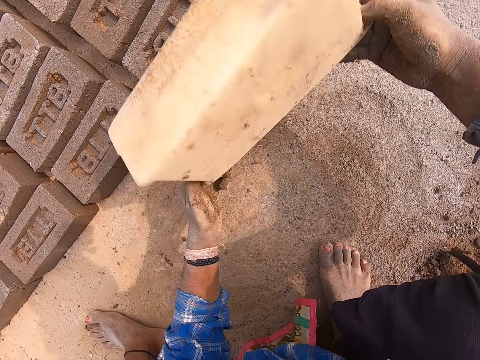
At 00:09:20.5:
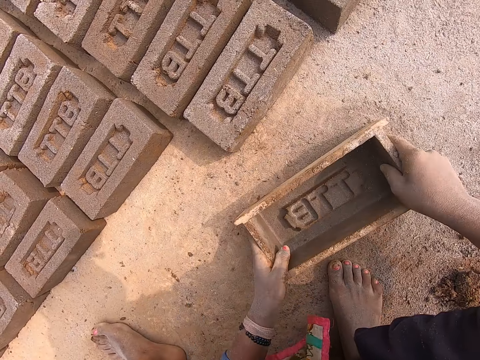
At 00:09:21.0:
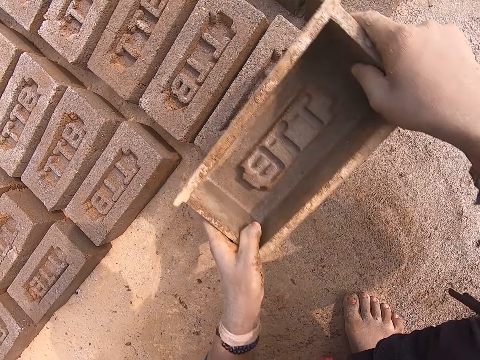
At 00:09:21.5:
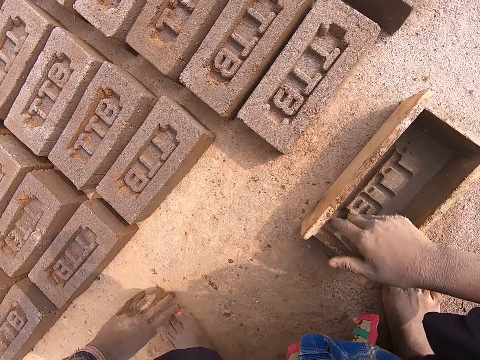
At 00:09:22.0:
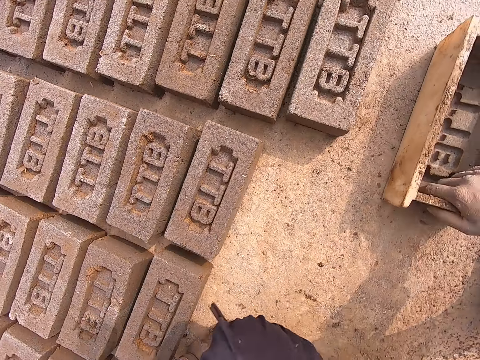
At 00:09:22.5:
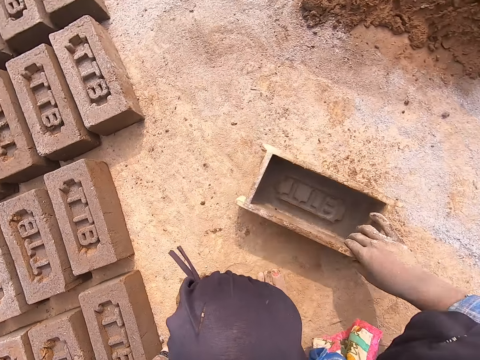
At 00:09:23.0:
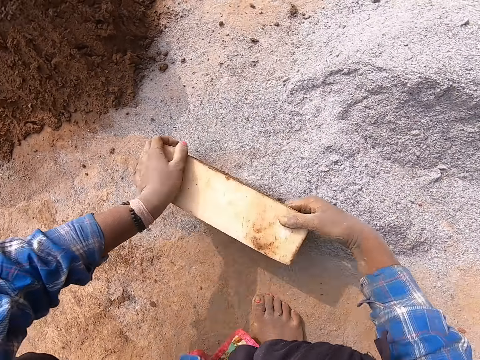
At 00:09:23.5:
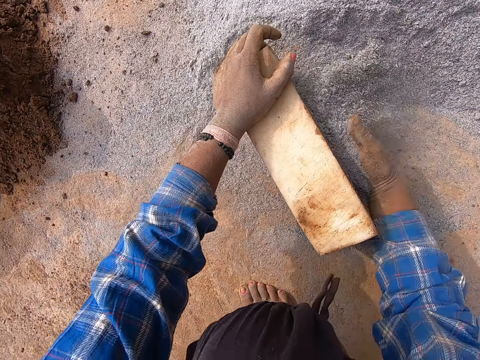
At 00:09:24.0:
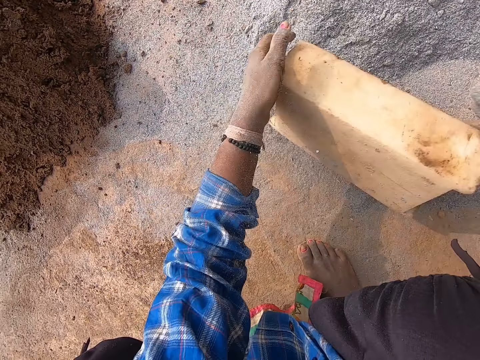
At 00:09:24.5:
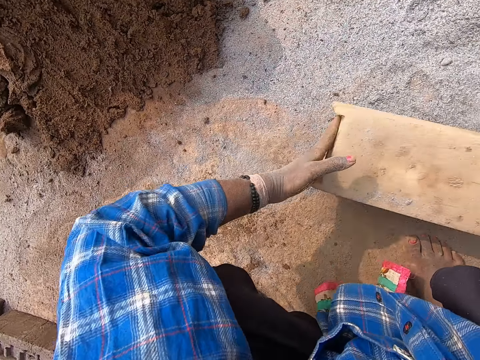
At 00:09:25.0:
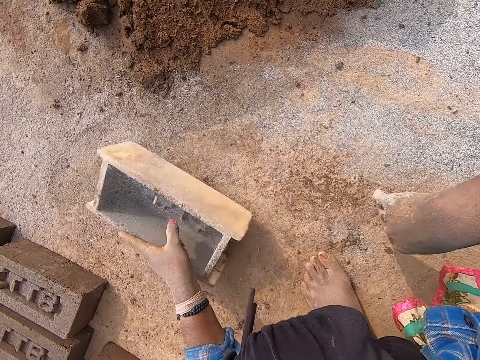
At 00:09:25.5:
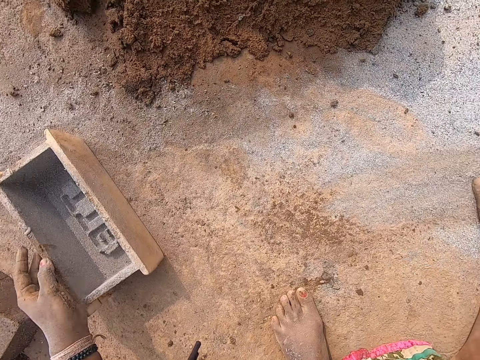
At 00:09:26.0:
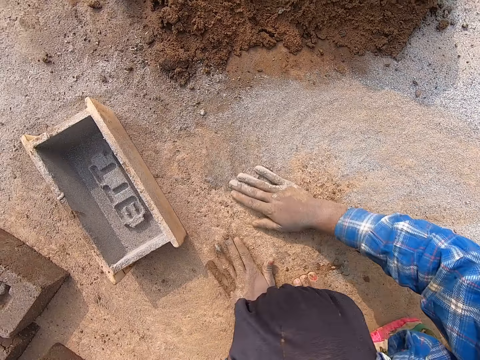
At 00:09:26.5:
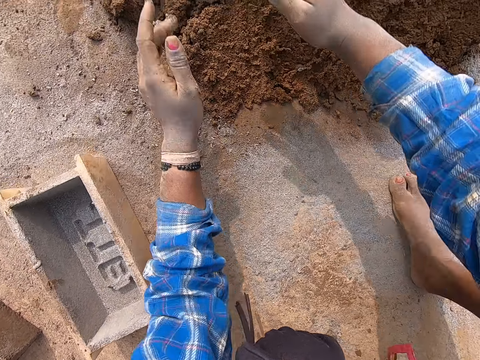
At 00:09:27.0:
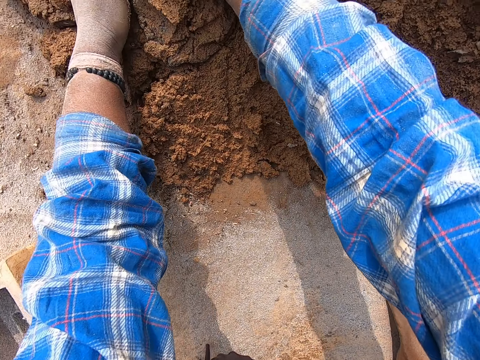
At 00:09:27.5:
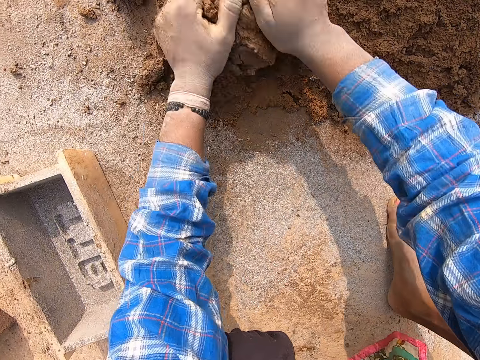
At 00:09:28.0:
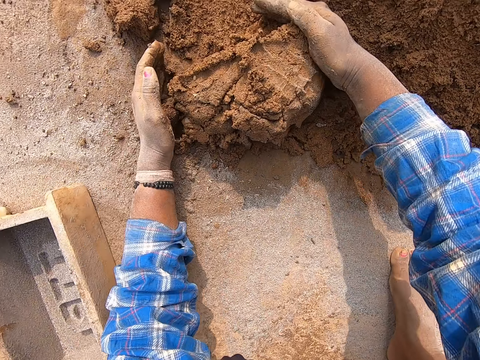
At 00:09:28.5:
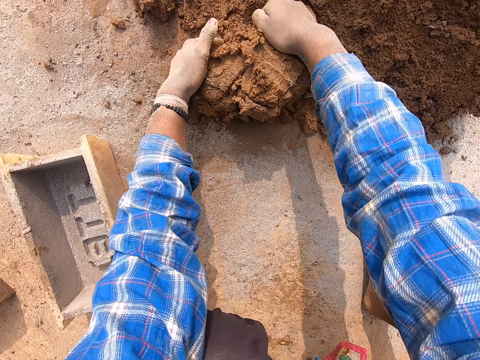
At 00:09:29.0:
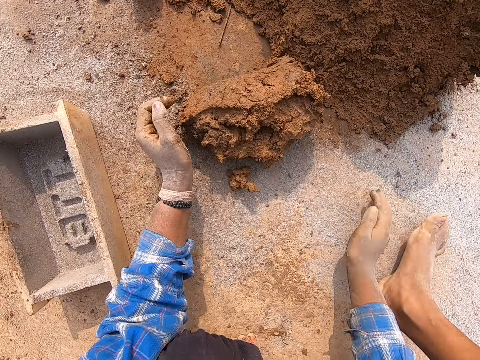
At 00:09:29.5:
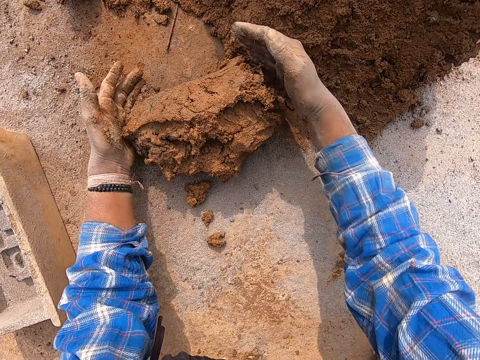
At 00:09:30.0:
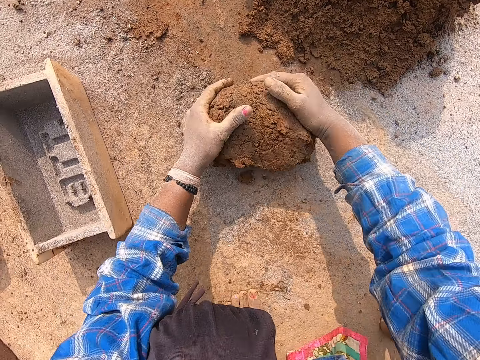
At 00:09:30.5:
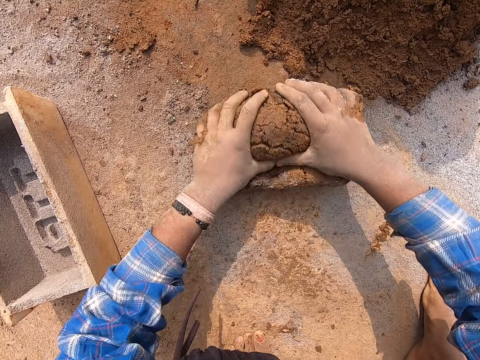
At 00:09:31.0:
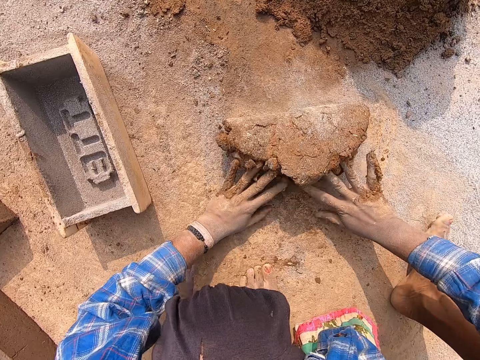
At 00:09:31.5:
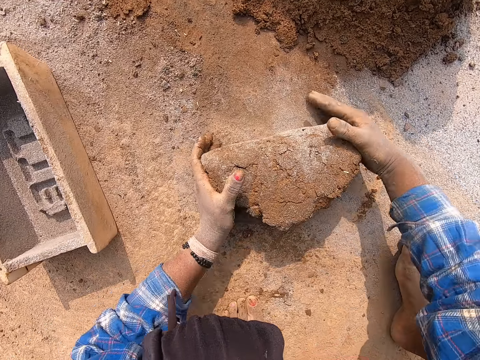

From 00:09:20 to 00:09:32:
The camera wearer presses the clay on the ground with the brick mold in his hands. He puts the brick mold on the brick. He drops the brick mold in his hands on the ground. He picks up the brick mold from the ground with his left hand. He moves the brick mold. He packs some sand from the ground into the brick mold in his left hand. He pours out the sand inside the brick mold on the ground. He turns the brick mold. He throws the brick mold in his hands on the ground. He rubs his hands on the ground. He cuts a wet clay from the heap of wet clay with both hands. He places his right hand on the ground. He rolls the wet clay on the ground with both hands.

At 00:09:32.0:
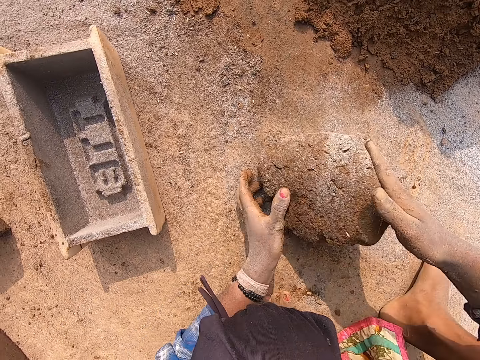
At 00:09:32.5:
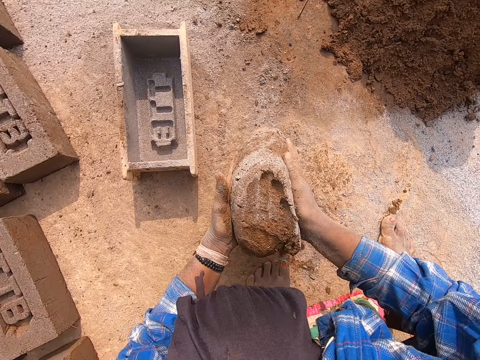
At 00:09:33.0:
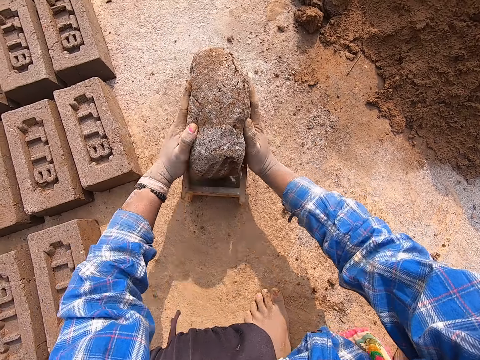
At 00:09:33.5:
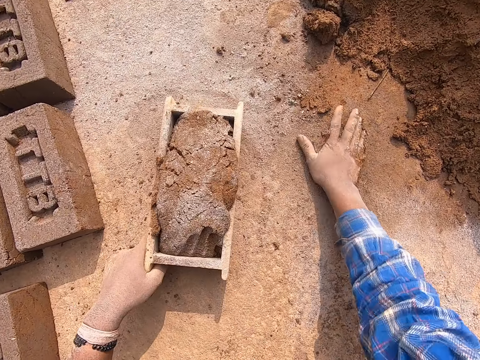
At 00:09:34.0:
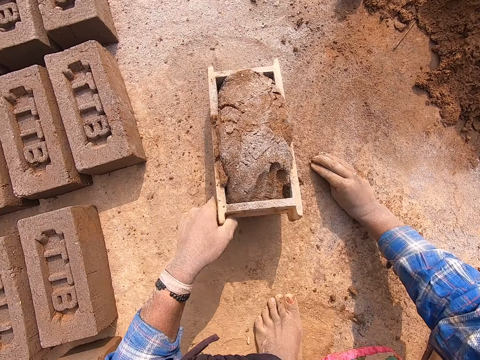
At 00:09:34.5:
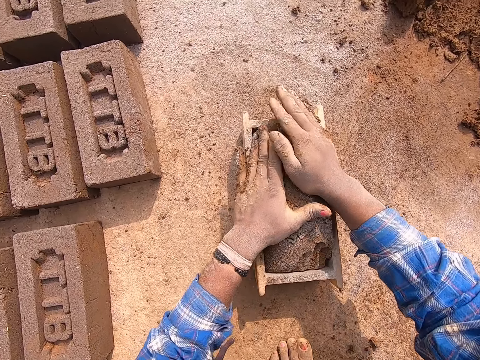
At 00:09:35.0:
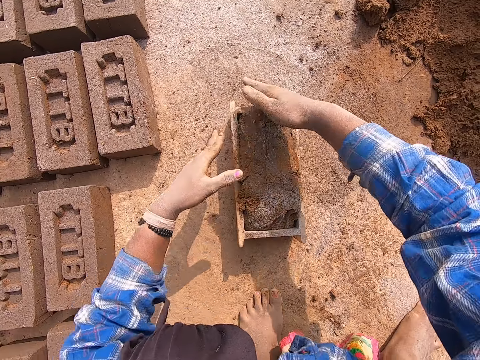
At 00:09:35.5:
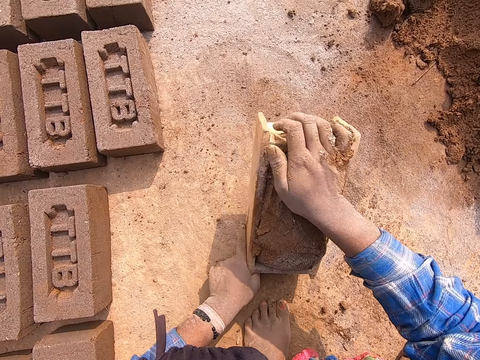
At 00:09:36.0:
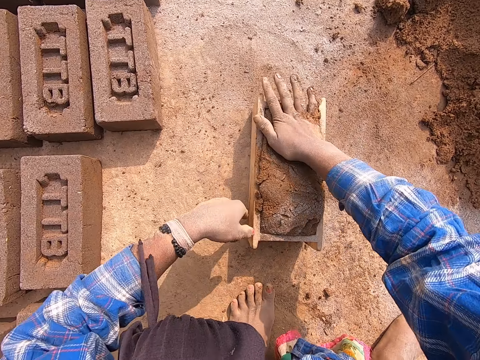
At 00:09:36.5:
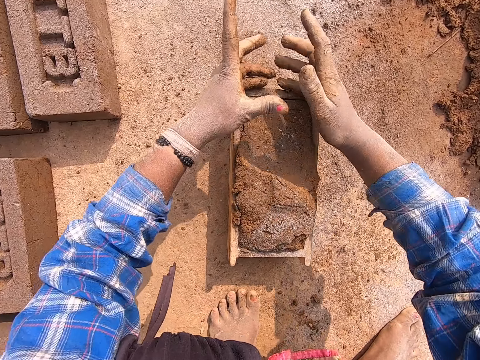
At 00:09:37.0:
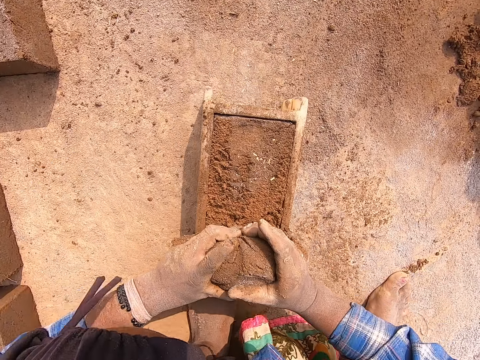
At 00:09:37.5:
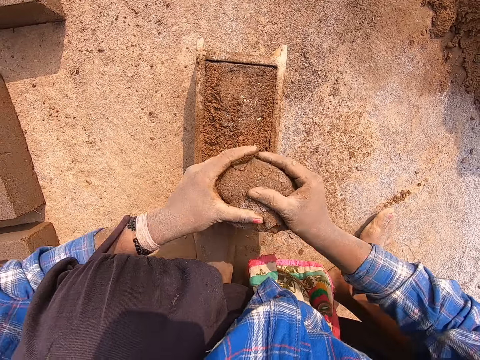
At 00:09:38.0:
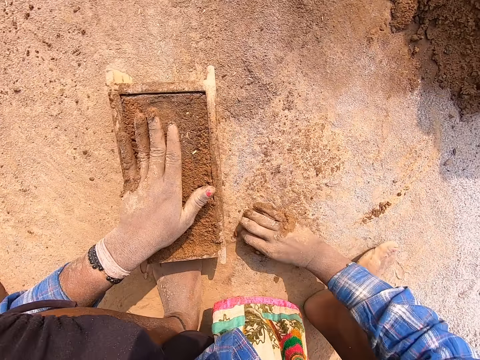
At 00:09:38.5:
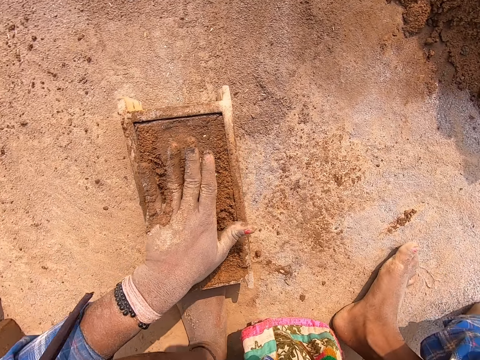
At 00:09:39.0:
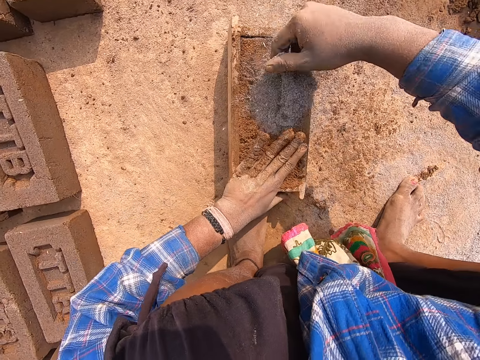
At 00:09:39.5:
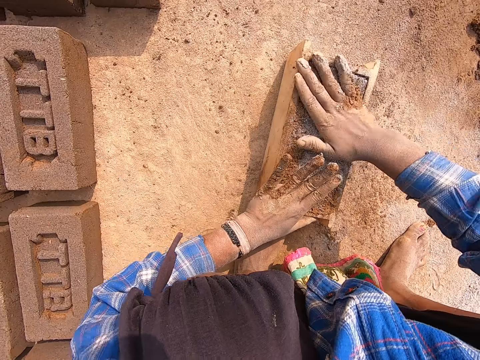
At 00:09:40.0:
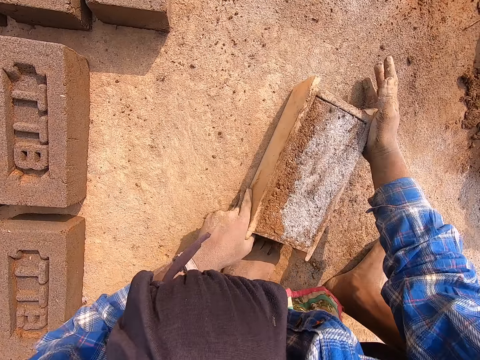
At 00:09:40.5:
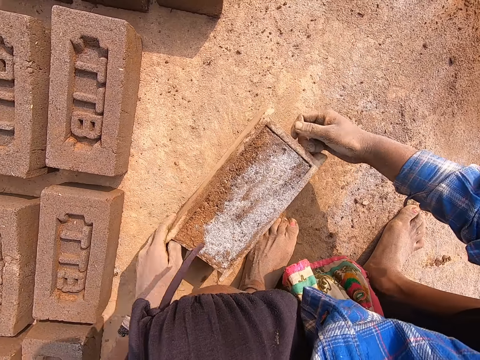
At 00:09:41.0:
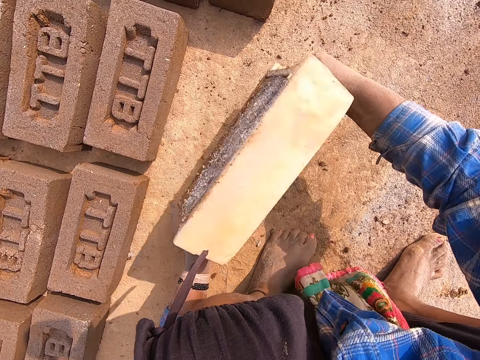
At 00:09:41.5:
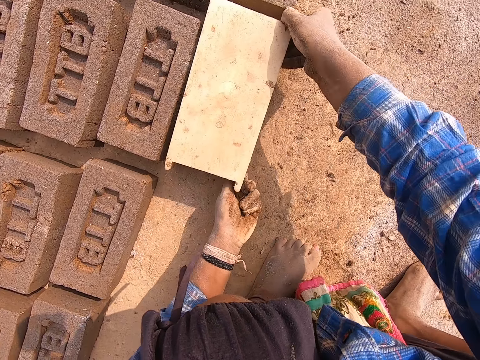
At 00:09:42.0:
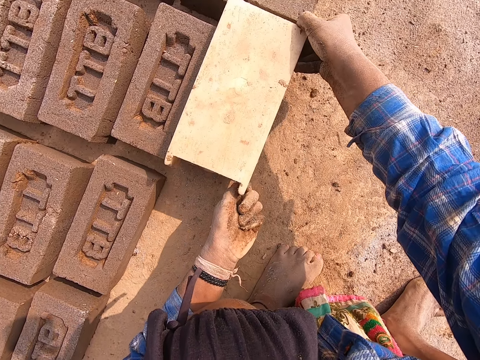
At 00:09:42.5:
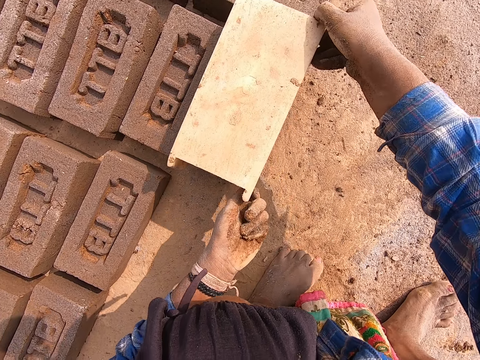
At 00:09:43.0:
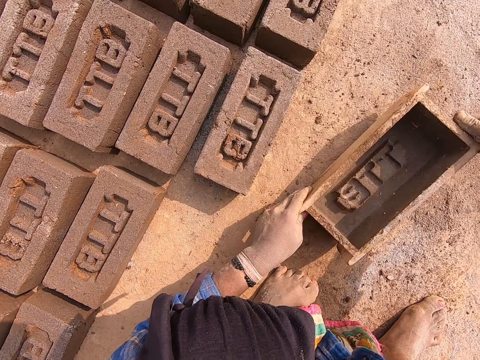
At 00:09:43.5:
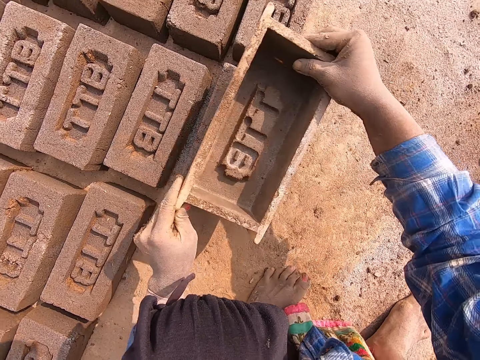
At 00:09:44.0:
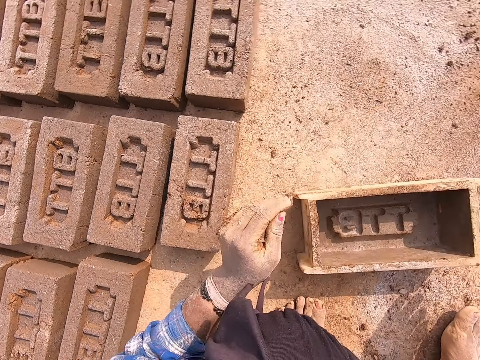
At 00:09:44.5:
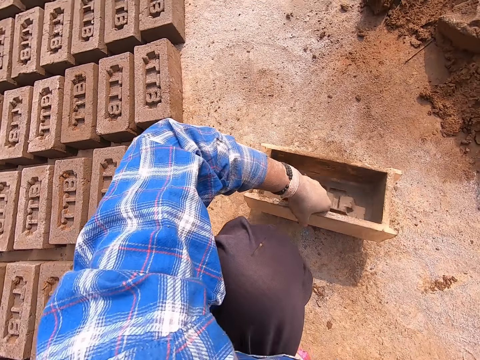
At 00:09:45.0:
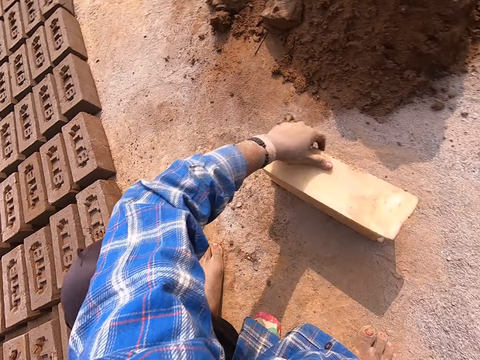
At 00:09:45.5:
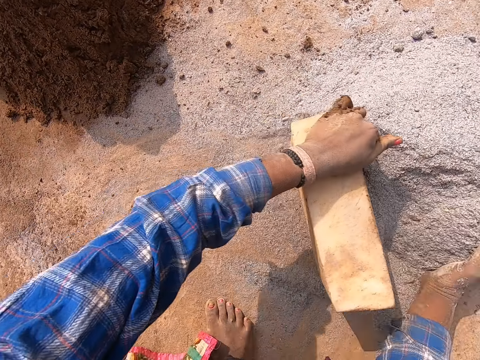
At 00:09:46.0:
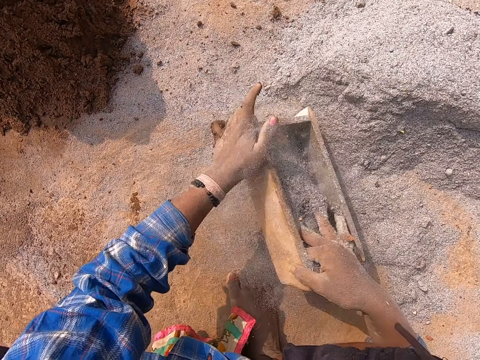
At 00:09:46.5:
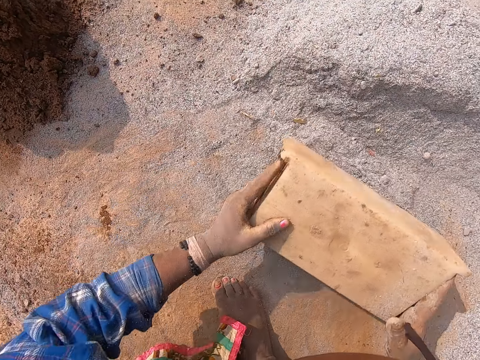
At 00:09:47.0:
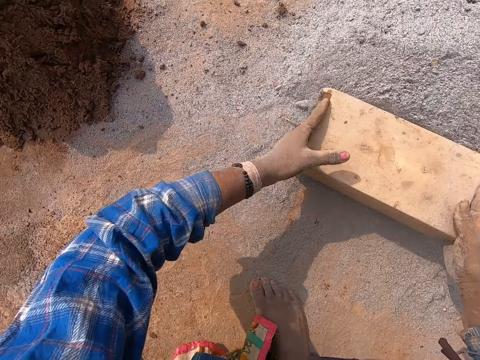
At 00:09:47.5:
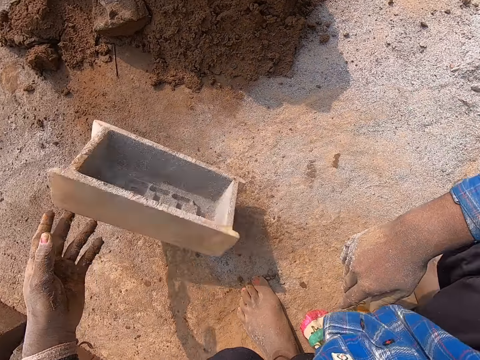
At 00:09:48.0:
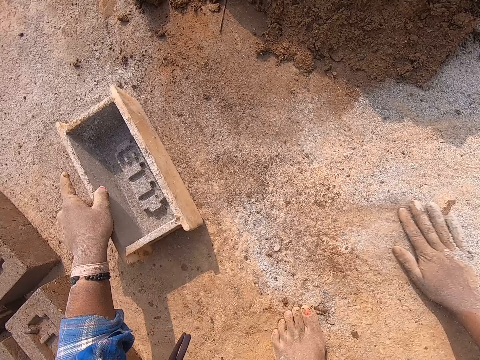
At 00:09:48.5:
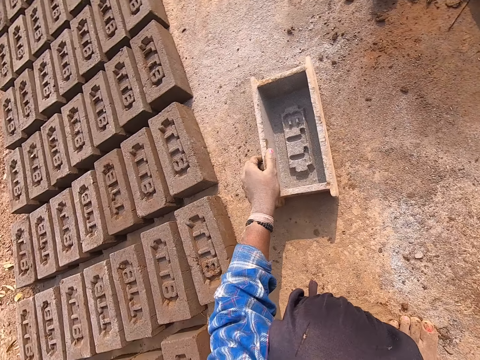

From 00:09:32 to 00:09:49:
The camera wearer carries the wet clay or mud from the ground with both hands. He drops the wet clay in his hands into the brick mold. He rubs his right hand on the ground. He takes sand from the ground. He drags the brick mold with the wet clay on the ground with his left hand. He presses the wet clay inside the brick mold with his hands. He puts the sand on the mud. He adjusts the brick mold with the wet clay with both hands. He scrapes the top part of the wet clay in the brick mold with his hands. He throws the piece of wet clay in his right hand on the heap of wet clay. He rubs his right hand on the ground. He packs some sand from the ground with his right hand. He sprinkles the sand in his right hand on the wet clay in the brick mold. He moves the brick mold with the wet clay from the ground with both hands. He turns the brick mold. He pours the brick from the brick mold on the ground with his hands. He drops the brick mold in his hands on the ground. He puts the brick mold on the brick. He presses the clay on the ground with the brick mold in his hands. He drops the brick mold in his hands on the ground. He picks up the brick mold from the ground with his left hand. He moves the brick mold. He packs some sand from the ground into the brick mold in his left hand. He pours out the sand inside the brick mold on the ground. He adjusts the sand on the ground with the brick mold in his hands. He turns the brick mold. He throws the brick mold in his hands on the ground. He rubs his hands on the ground.
